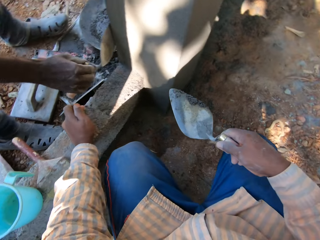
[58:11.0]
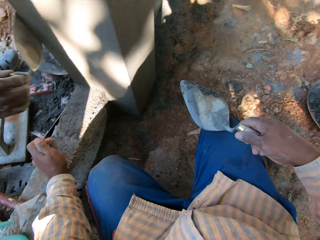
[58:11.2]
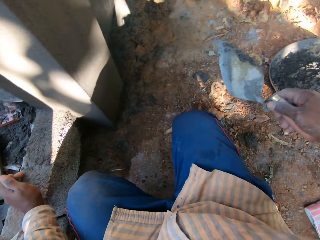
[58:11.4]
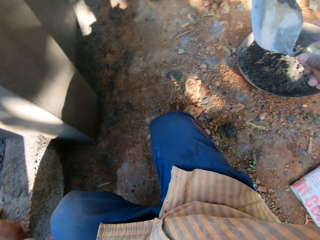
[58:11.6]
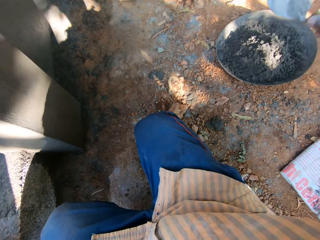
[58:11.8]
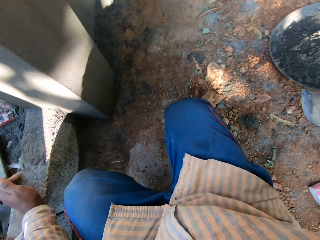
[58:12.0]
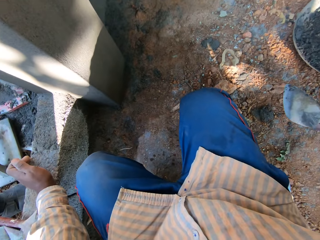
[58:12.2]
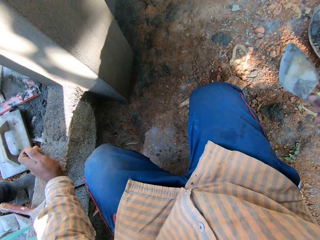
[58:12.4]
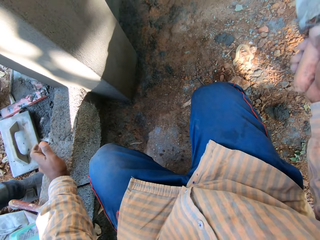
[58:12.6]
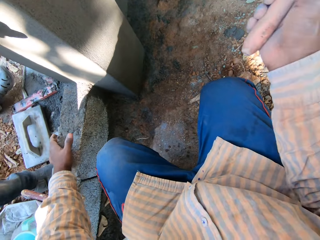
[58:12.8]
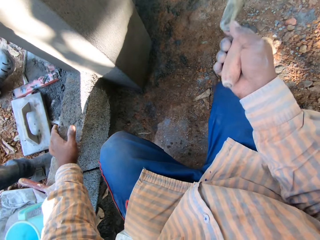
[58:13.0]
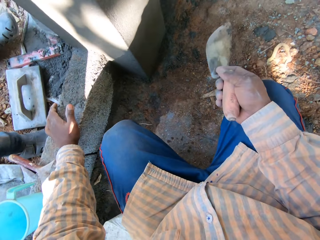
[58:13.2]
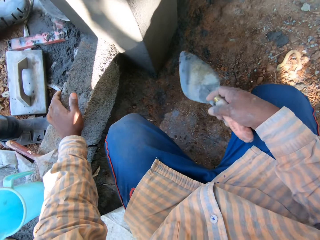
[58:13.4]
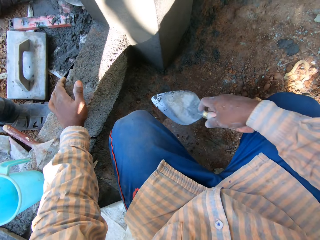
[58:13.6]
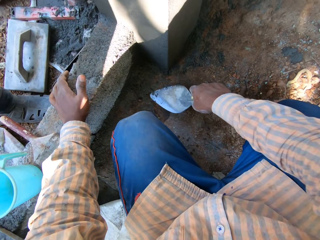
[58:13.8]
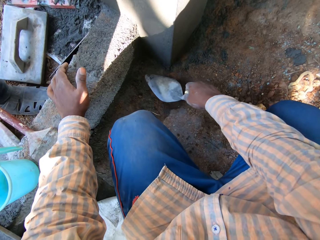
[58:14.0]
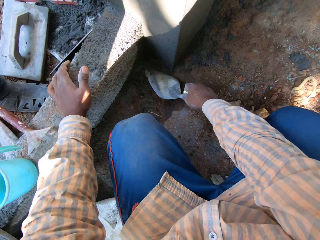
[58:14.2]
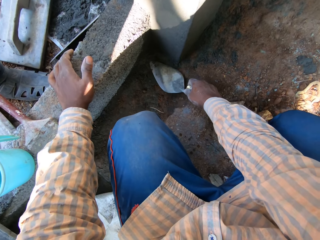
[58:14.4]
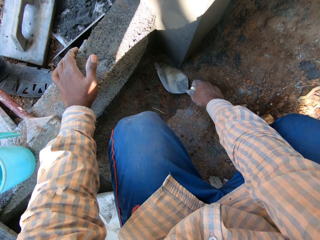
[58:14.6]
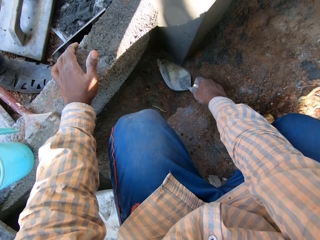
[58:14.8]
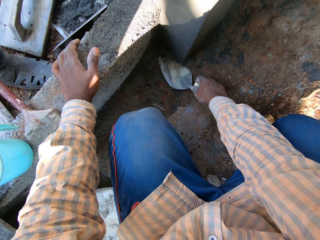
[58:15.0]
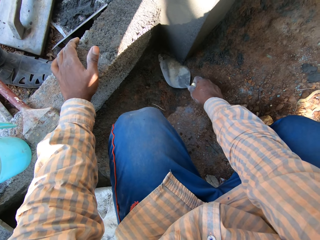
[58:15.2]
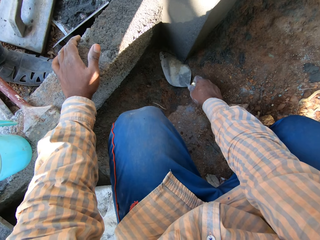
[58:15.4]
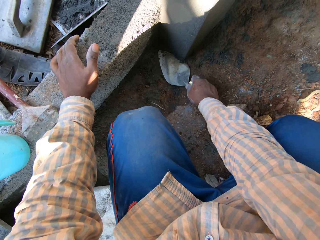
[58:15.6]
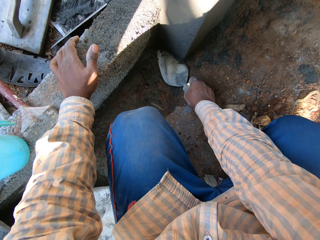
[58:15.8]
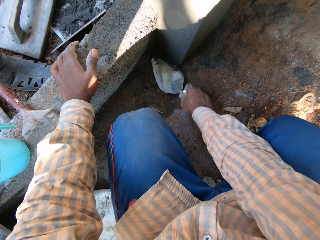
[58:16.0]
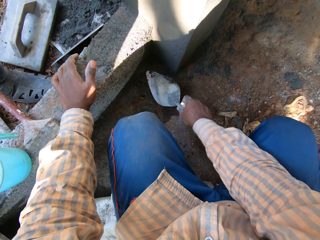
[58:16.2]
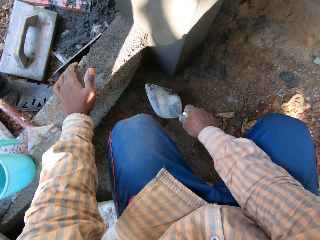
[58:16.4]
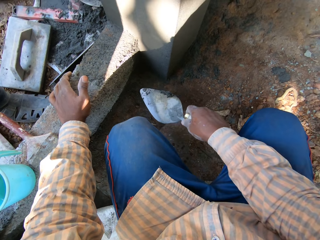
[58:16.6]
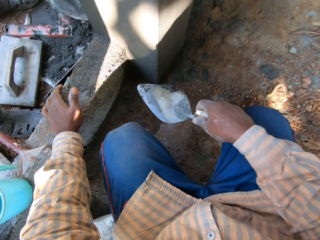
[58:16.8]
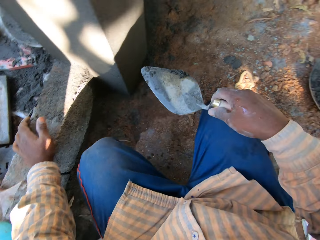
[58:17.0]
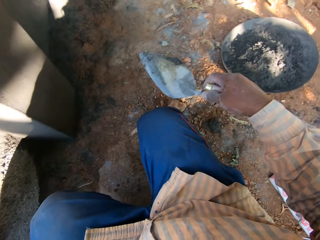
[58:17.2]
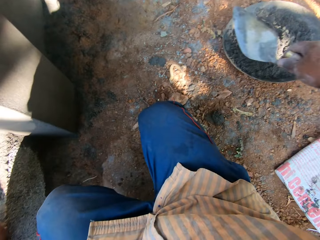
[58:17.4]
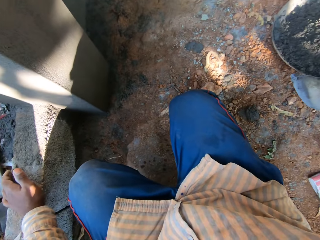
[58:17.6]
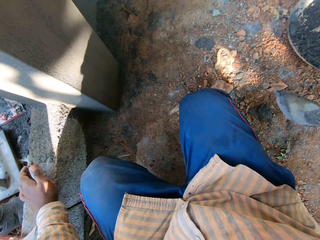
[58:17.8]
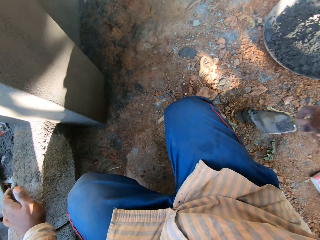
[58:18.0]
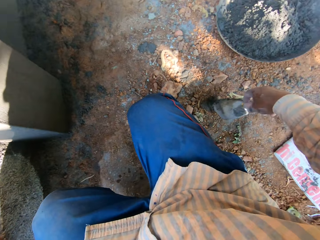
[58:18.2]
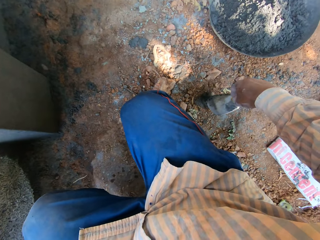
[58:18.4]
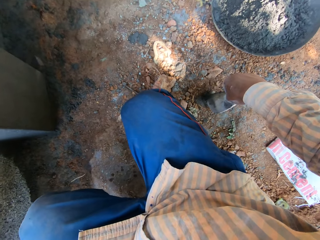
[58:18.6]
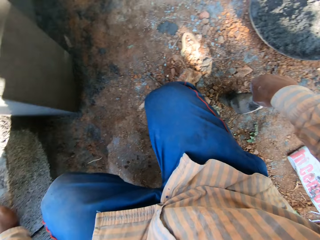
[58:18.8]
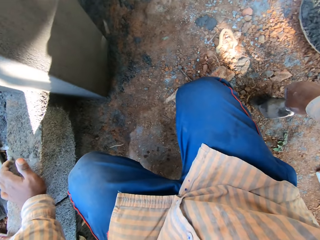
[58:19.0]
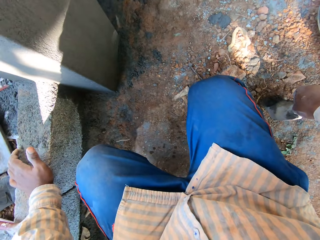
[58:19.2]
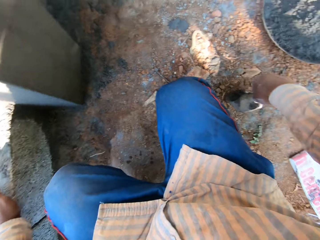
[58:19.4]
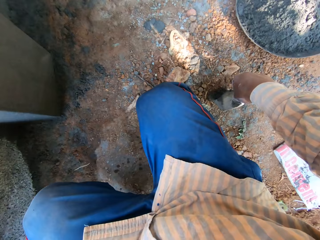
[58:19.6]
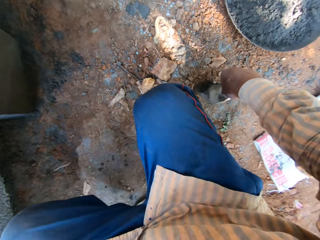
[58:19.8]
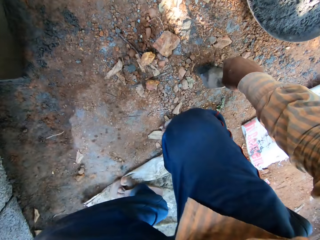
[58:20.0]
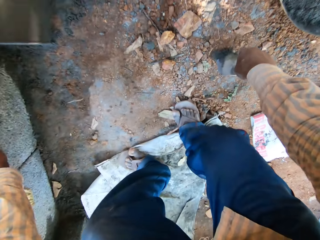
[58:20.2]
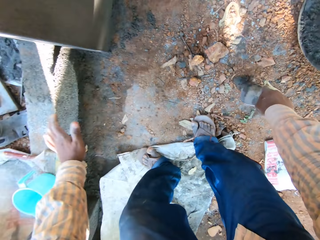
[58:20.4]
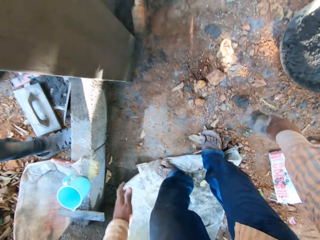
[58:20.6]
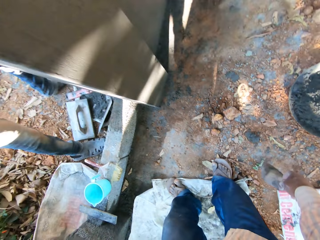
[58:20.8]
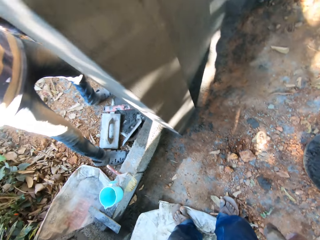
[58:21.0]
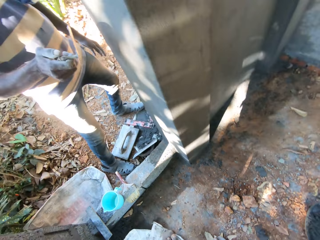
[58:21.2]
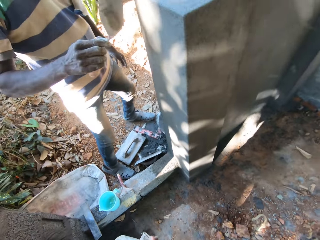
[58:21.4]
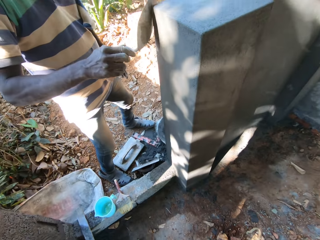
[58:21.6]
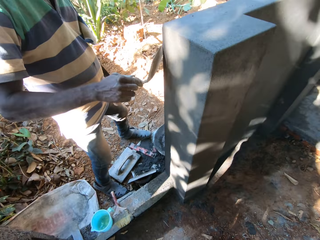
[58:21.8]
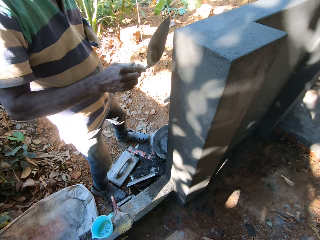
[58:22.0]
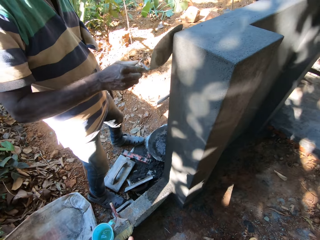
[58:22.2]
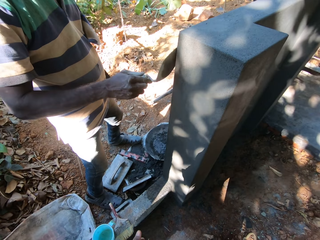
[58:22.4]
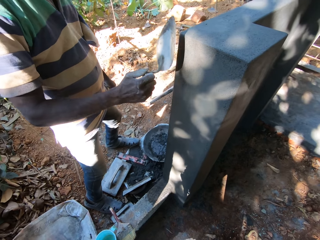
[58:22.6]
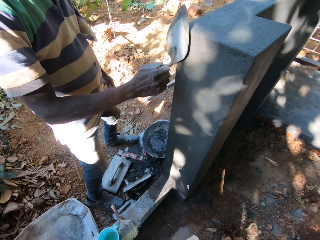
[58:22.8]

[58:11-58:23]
The camera wearer pours the cement on the trowel into the head pan with his right hand. He packs cement from the floor with the trowel in his right hand. He pours the cement on the trowel into the head pan with his right hand. He sticks the trowel into a cement ball on the floor with his right hand. He stands up. The man smoothens the wall with the trowel in his right hand.

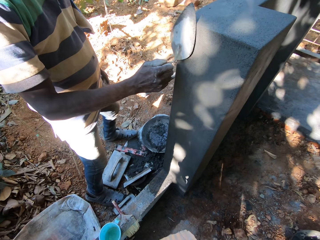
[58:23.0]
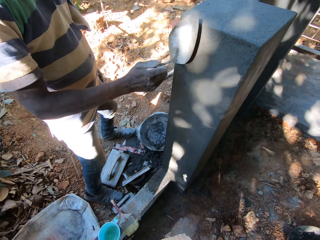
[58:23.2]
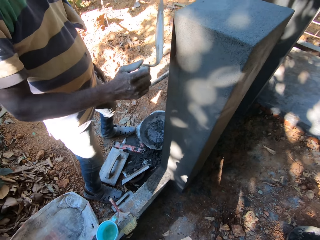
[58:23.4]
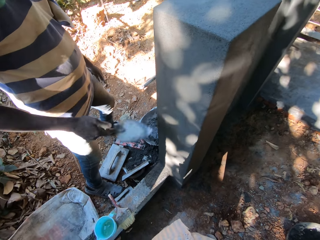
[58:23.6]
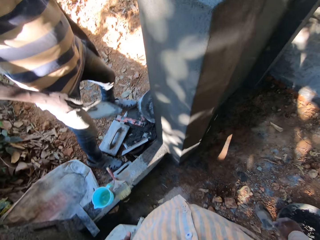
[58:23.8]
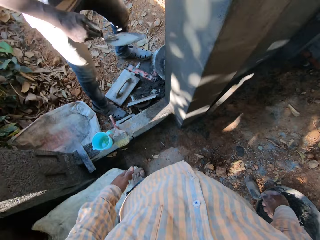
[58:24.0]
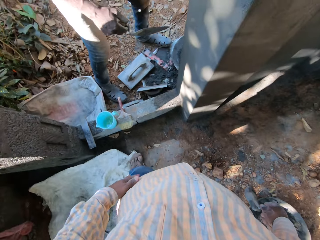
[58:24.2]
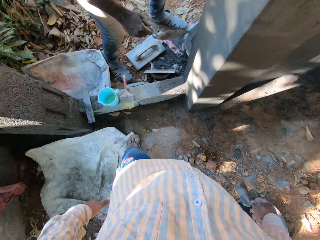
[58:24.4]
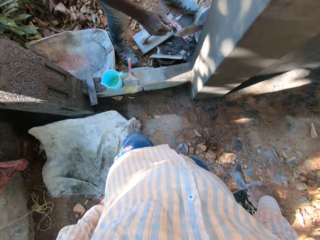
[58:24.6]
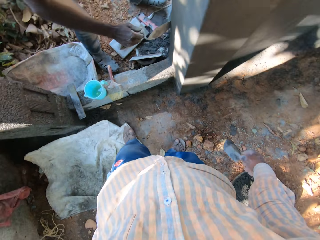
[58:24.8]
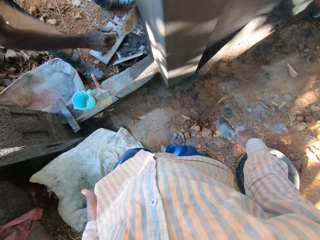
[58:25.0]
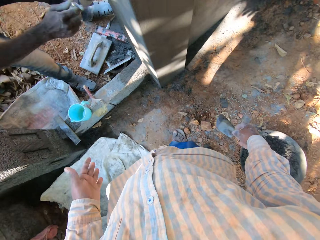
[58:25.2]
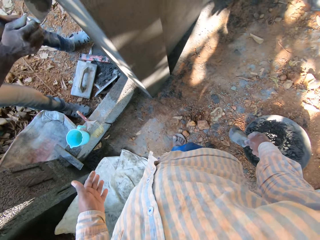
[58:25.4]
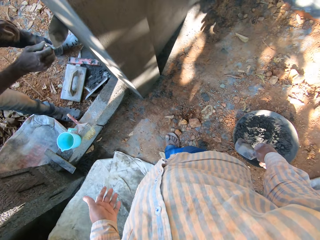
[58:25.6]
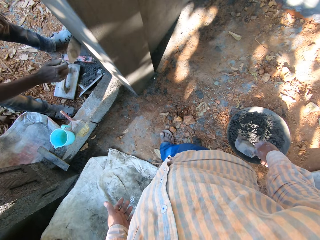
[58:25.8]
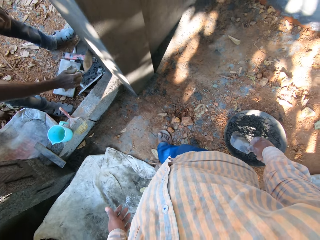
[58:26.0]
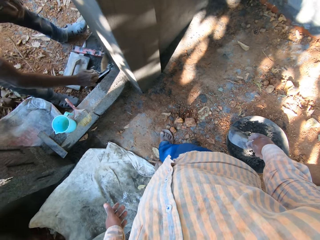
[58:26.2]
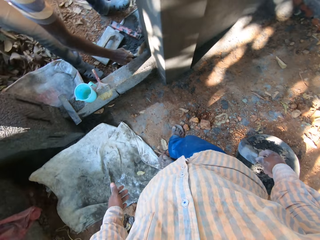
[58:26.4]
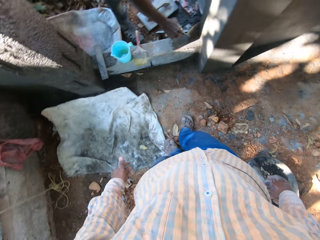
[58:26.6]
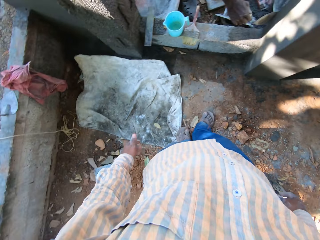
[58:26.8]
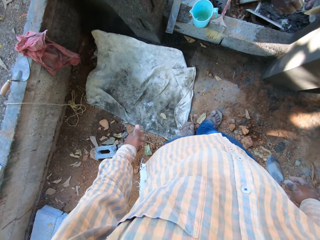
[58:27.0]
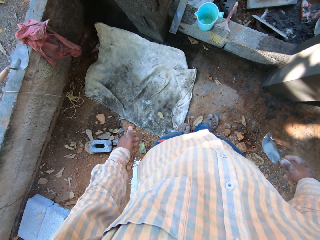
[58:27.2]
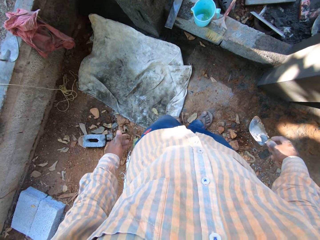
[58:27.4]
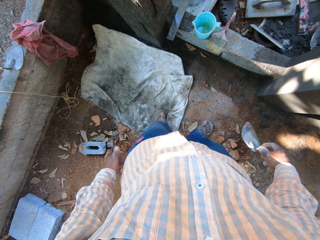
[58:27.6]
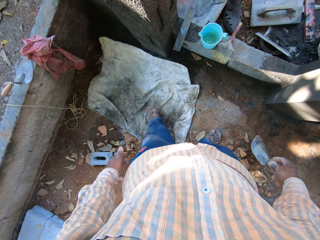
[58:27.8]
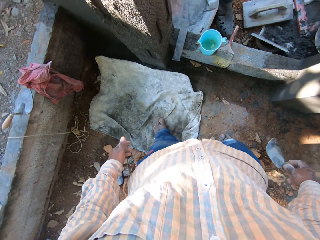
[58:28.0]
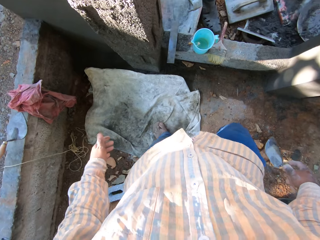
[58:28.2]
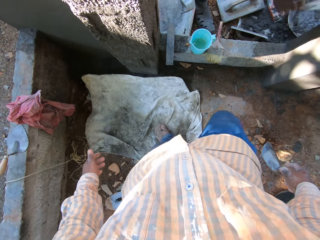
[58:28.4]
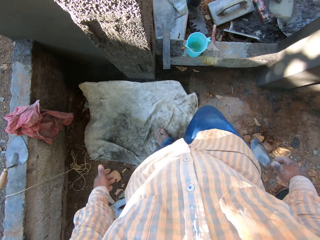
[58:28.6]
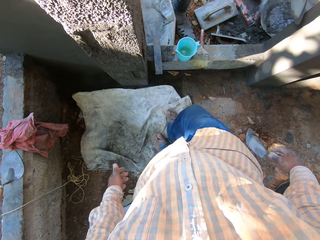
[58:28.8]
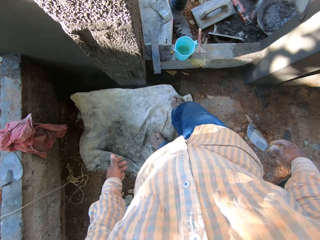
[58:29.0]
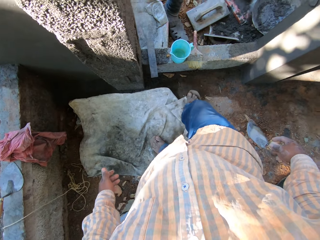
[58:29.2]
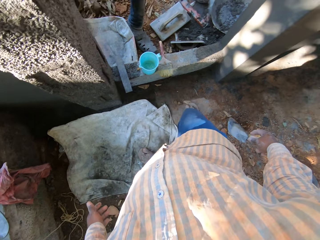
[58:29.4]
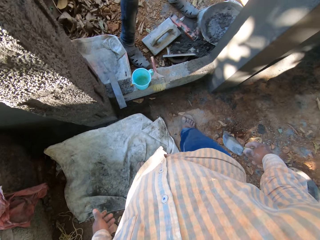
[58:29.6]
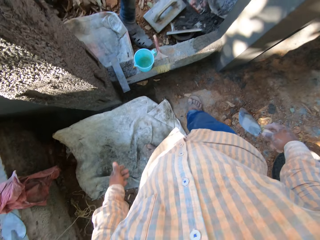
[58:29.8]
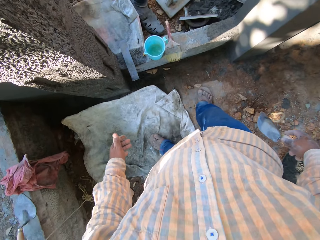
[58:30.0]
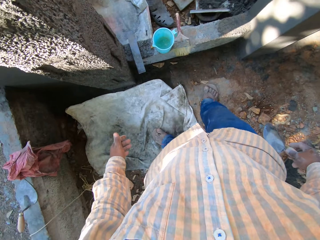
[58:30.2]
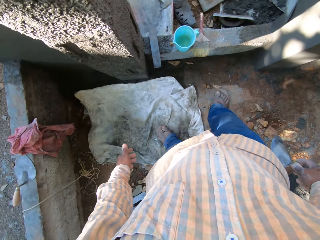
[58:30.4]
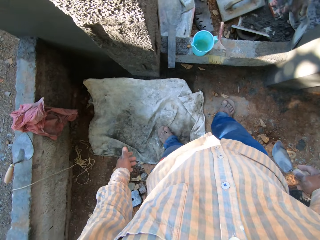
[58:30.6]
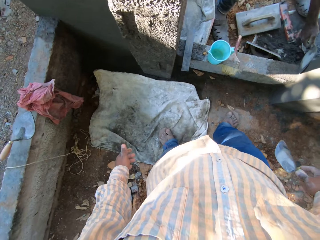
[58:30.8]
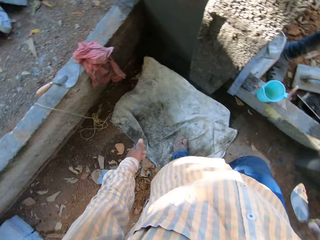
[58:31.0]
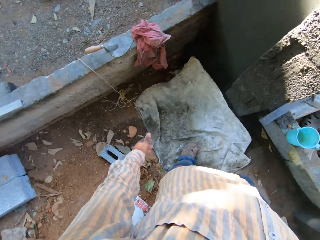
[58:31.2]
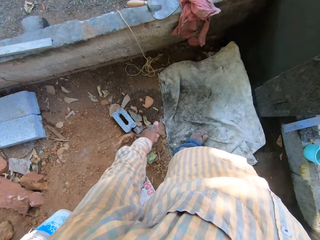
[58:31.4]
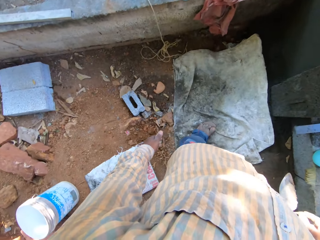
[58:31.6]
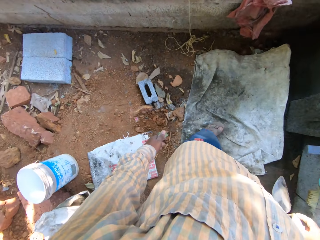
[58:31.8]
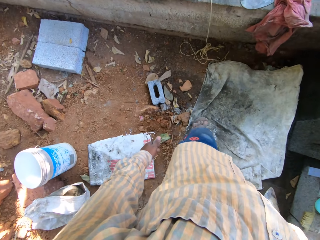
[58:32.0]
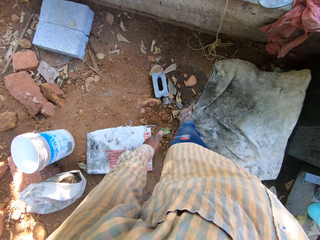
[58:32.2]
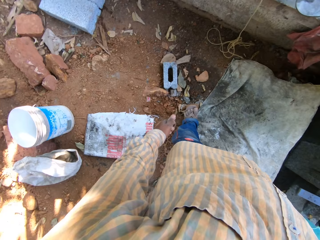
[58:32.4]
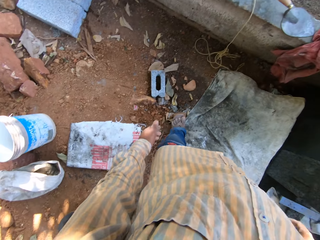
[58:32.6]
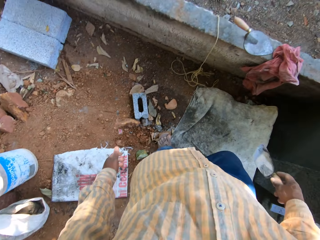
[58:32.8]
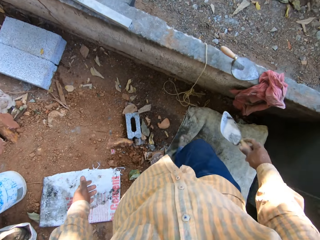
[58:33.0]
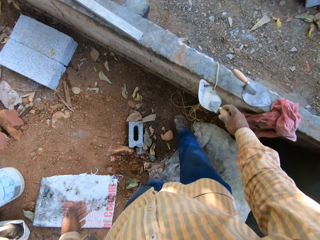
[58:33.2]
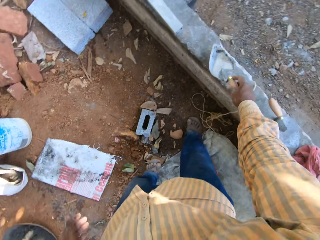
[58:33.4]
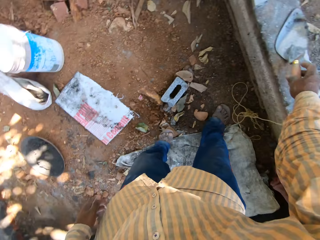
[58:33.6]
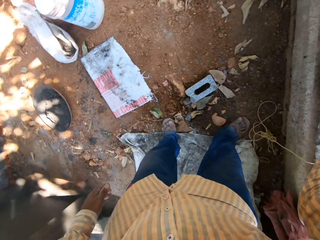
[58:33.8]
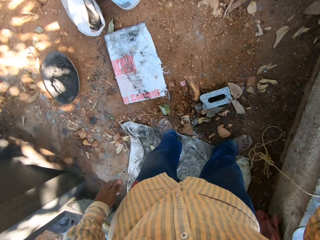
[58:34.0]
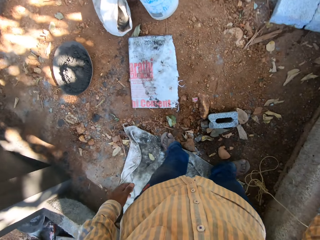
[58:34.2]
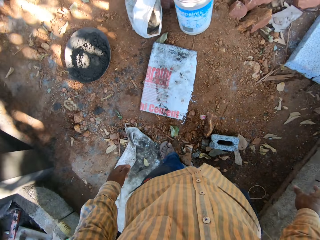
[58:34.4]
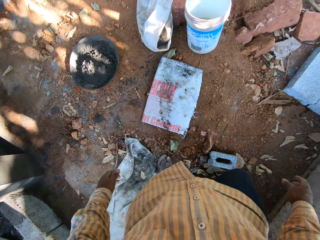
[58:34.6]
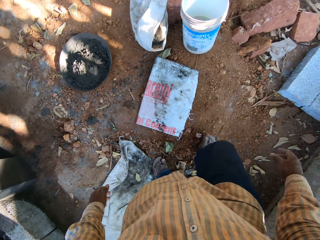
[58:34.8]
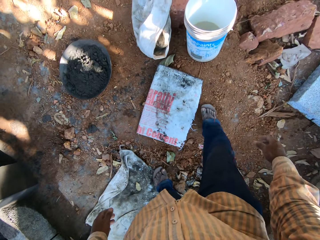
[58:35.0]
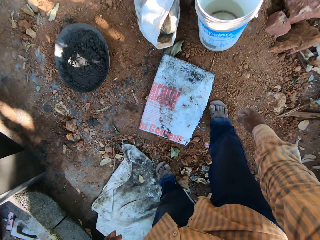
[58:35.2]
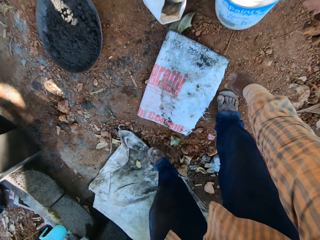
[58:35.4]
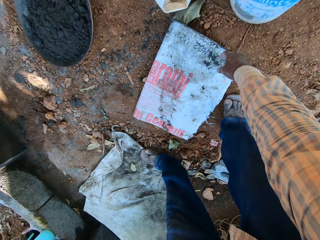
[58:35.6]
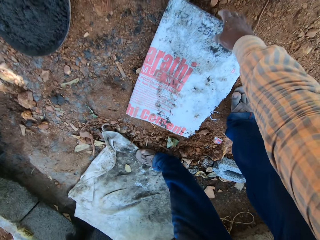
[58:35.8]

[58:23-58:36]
The man wipes his left hand on his cloth. The camera wearer places his left leg on a sack. He looks around. He drops the trowel in his right hand on the short fence.
